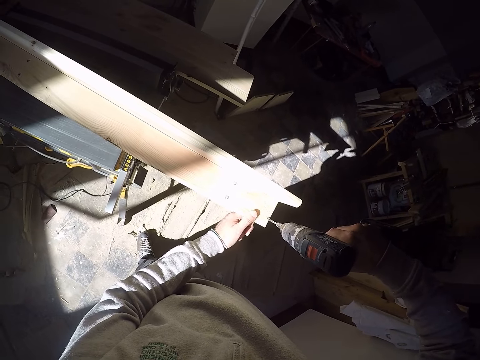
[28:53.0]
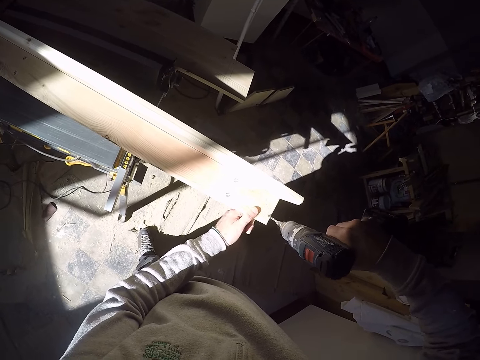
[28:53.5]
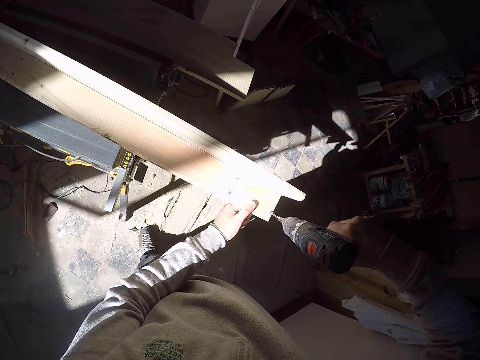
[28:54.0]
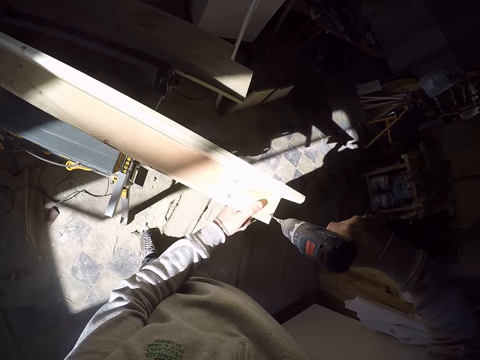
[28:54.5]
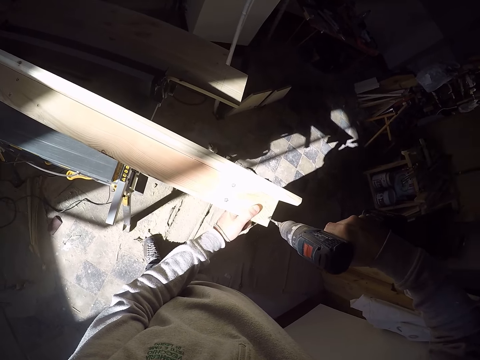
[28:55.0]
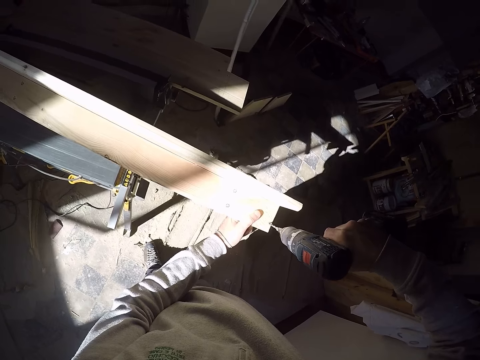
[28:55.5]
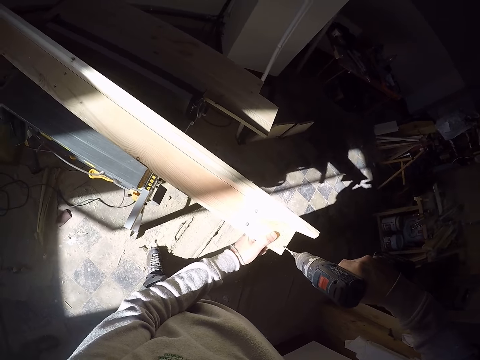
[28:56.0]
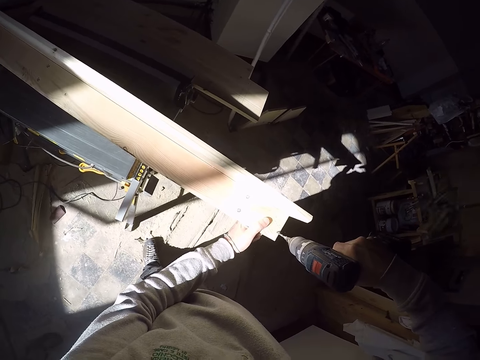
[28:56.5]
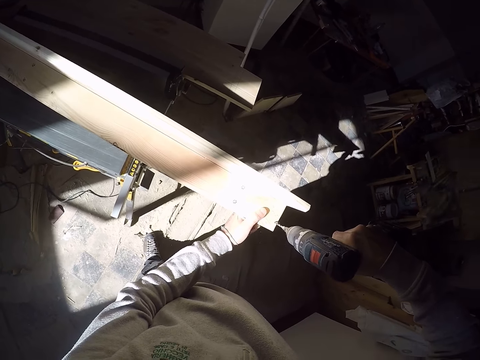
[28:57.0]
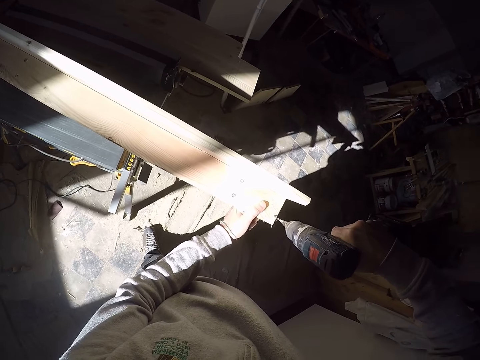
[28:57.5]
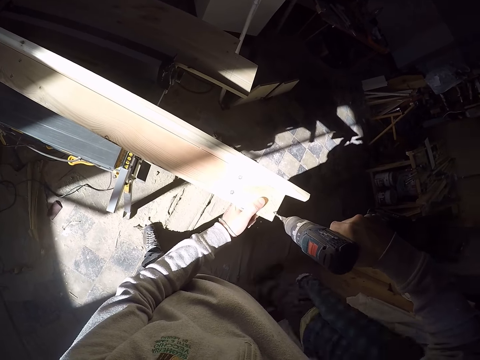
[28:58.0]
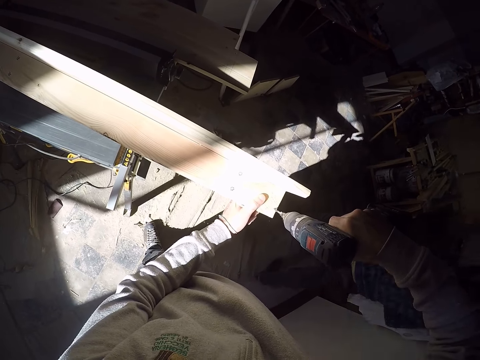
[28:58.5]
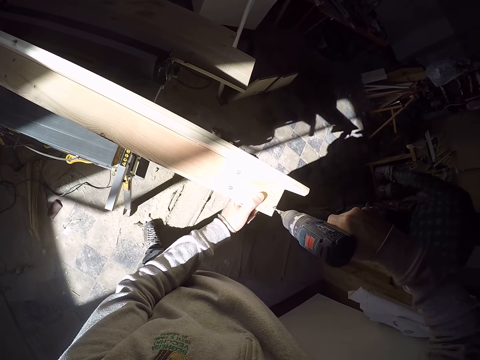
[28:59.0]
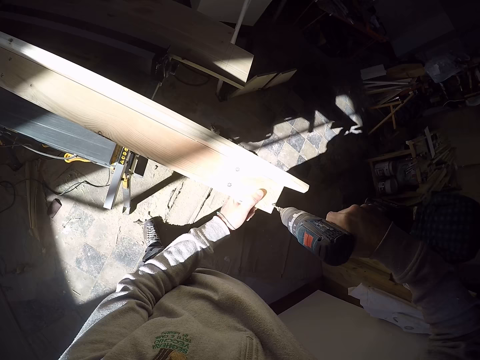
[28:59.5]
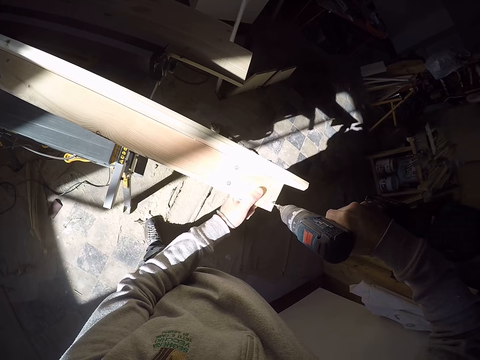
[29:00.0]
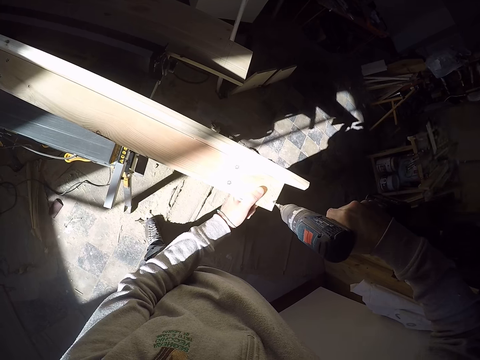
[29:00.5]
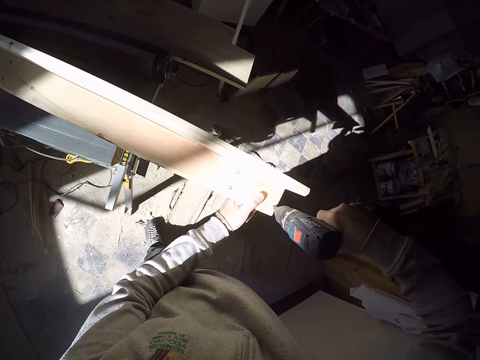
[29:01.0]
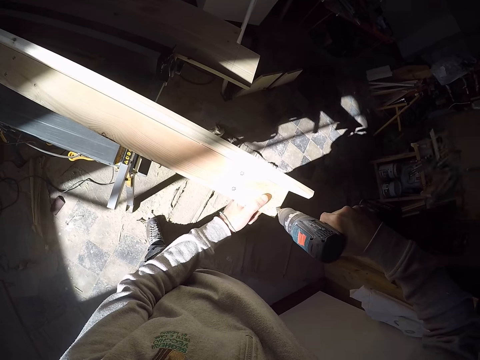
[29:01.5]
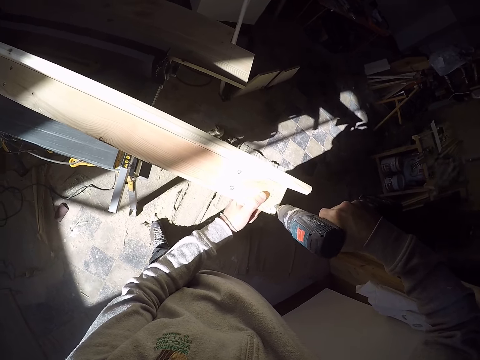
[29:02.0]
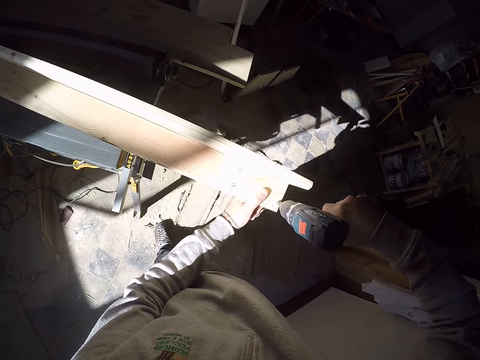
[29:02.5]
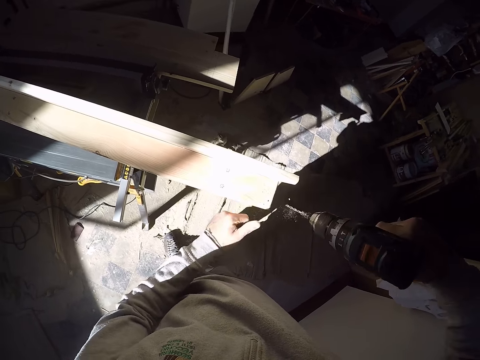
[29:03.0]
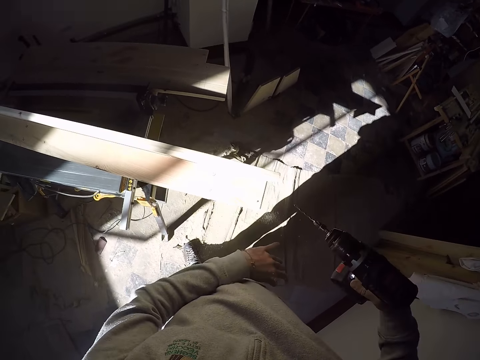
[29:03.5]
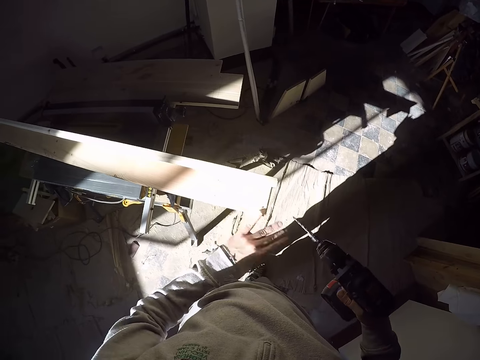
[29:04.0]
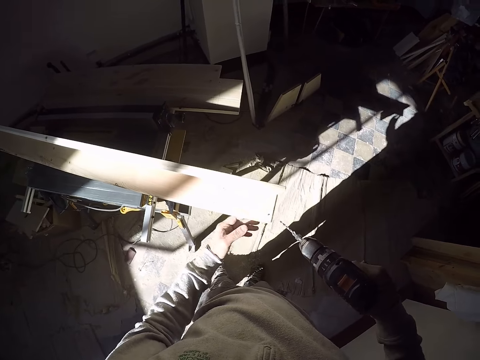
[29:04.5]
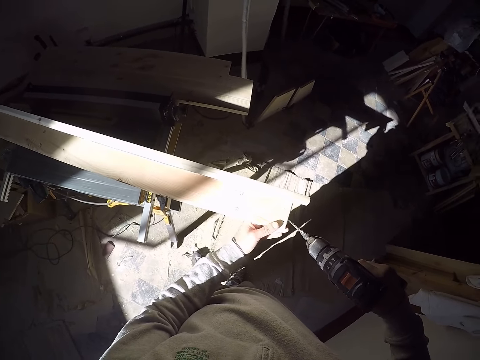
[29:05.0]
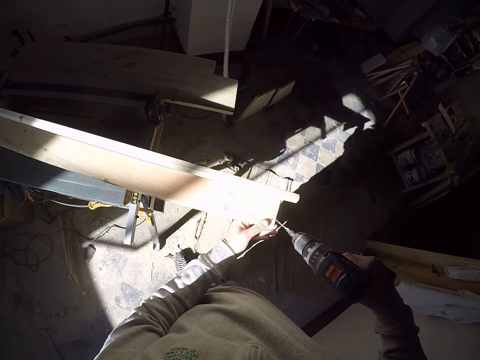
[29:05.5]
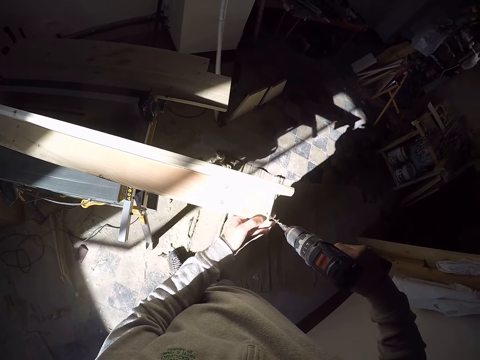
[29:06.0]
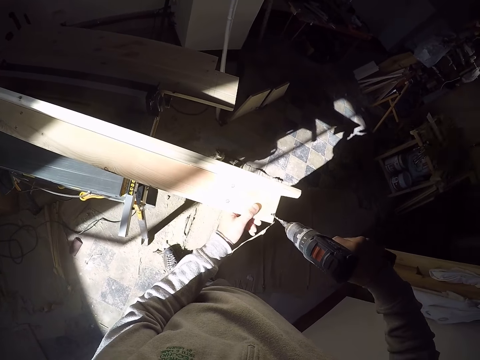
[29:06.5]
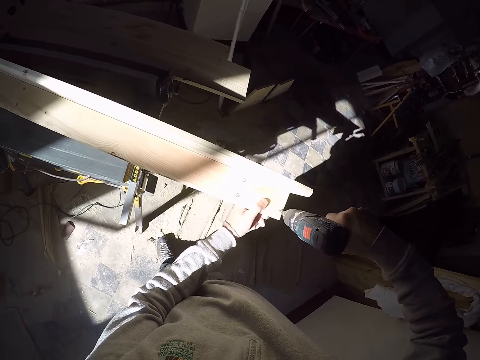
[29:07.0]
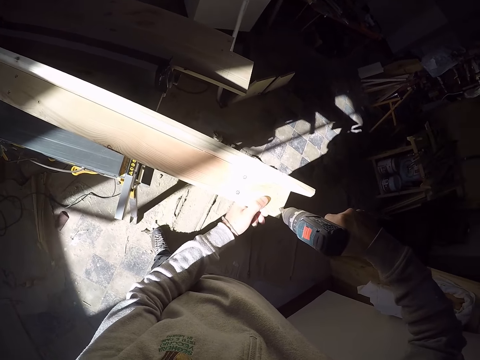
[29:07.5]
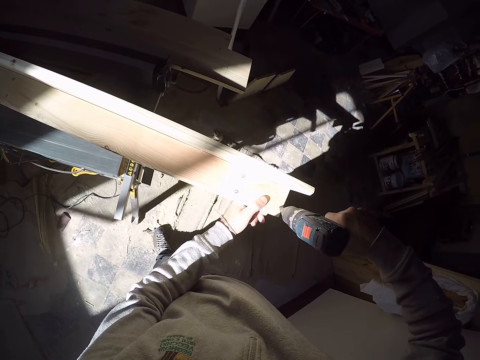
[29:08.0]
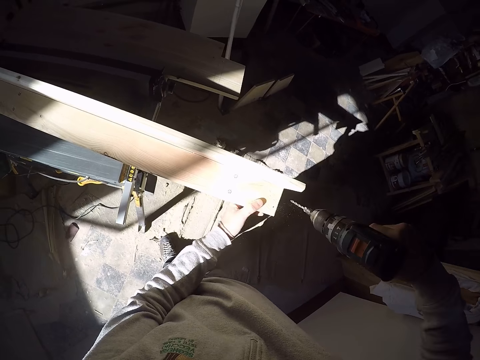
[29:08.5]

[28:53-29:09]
The camera wearer moves the hand on the plank. A man walks towards the table. The camera wearer dusts the wood with his left hand. He screws the wood with a screwing machine in his right hand.

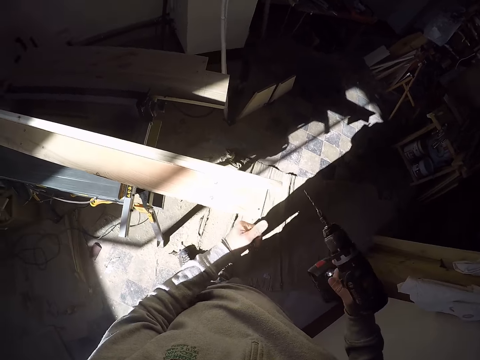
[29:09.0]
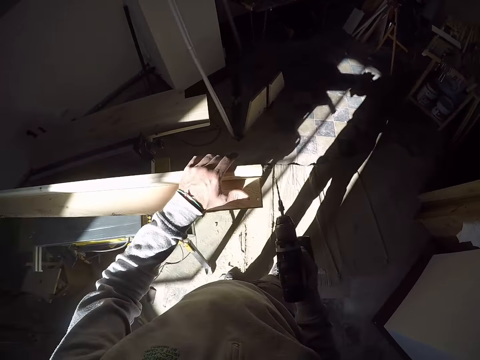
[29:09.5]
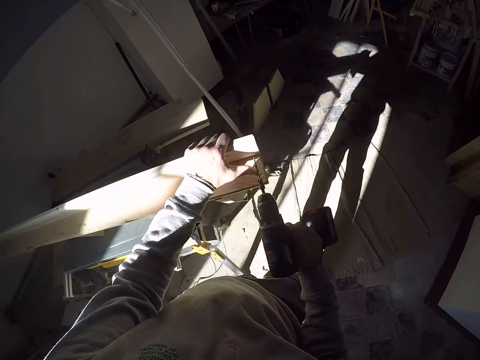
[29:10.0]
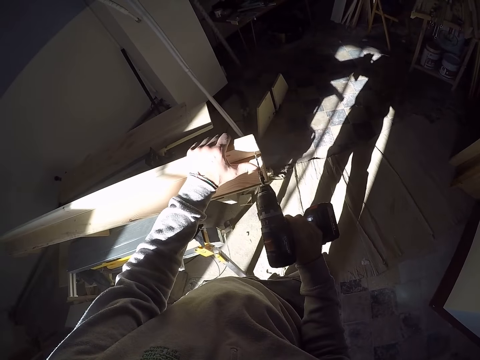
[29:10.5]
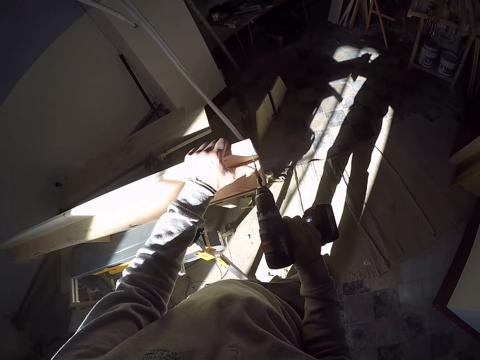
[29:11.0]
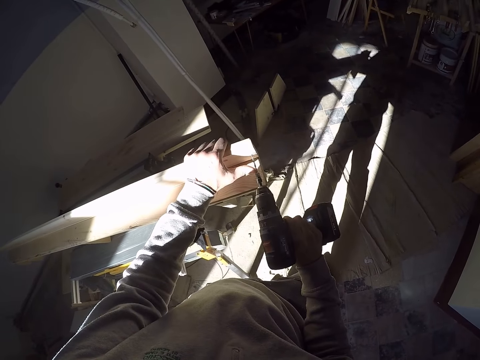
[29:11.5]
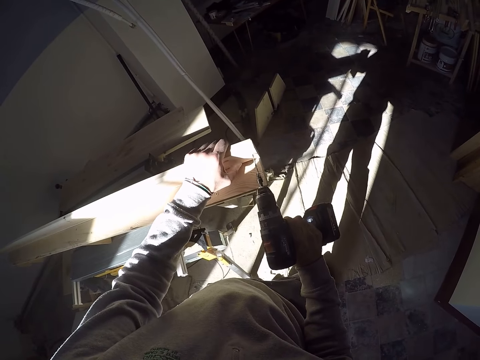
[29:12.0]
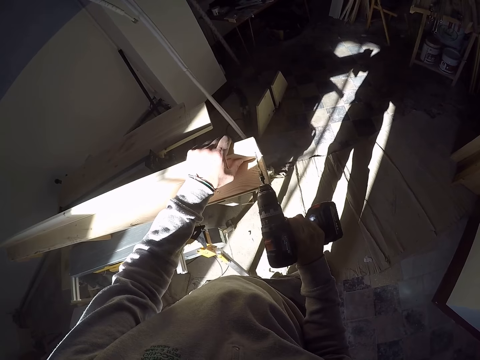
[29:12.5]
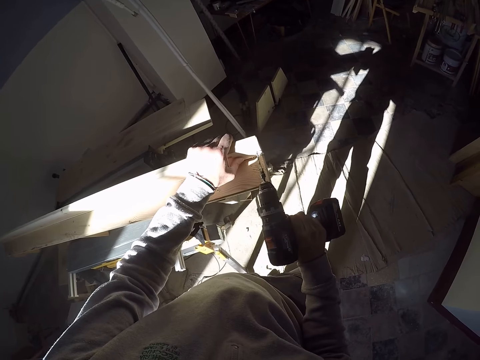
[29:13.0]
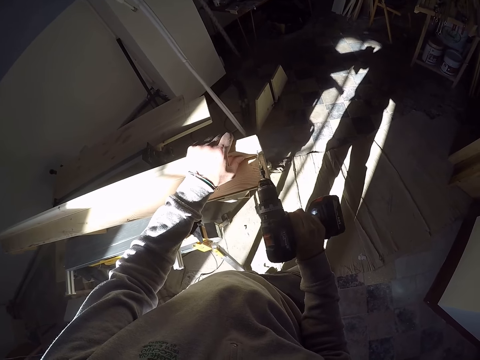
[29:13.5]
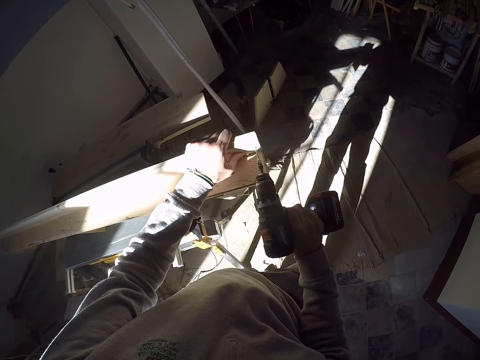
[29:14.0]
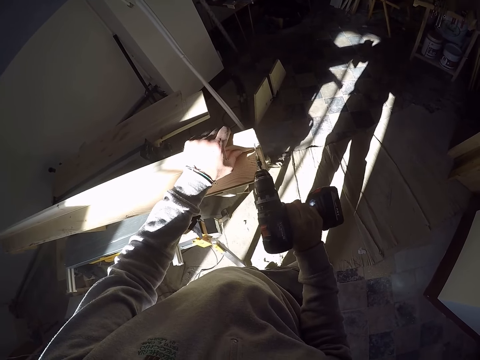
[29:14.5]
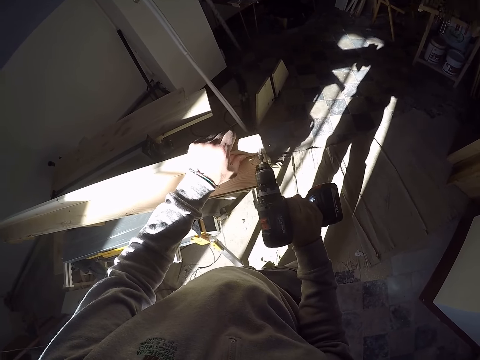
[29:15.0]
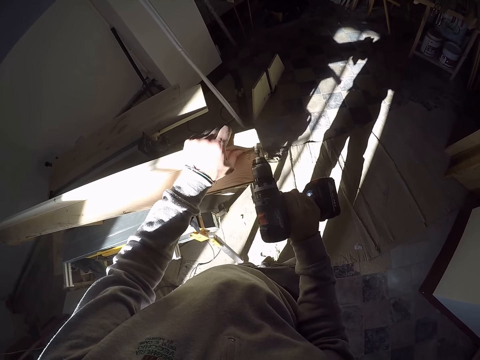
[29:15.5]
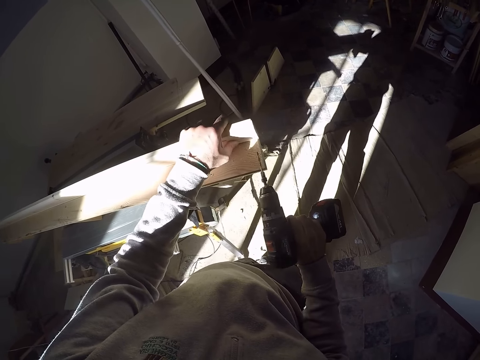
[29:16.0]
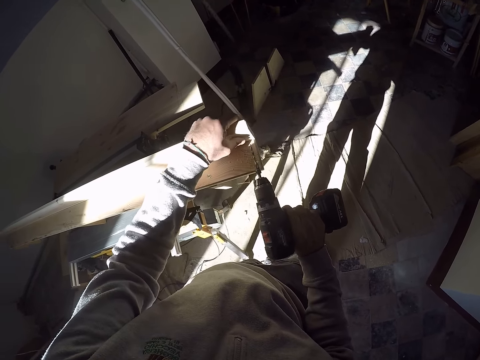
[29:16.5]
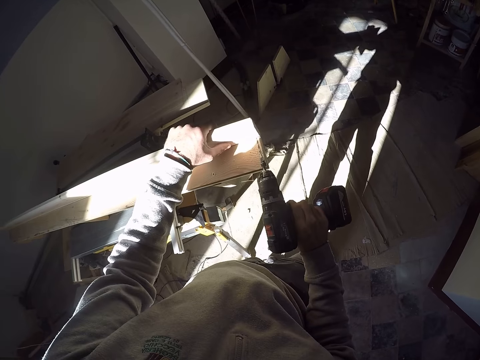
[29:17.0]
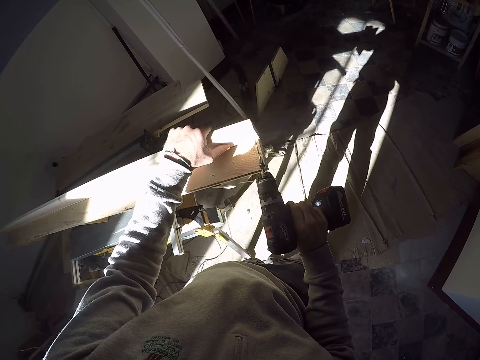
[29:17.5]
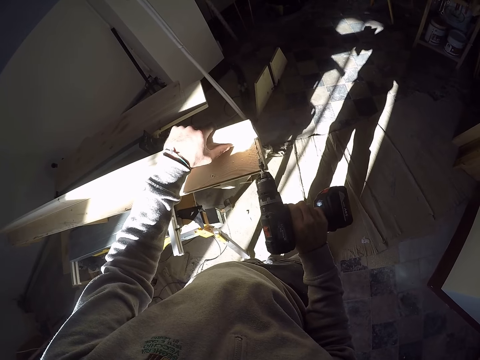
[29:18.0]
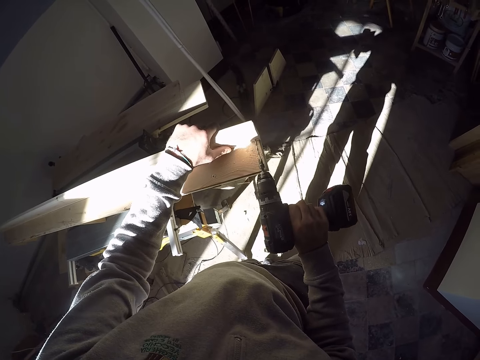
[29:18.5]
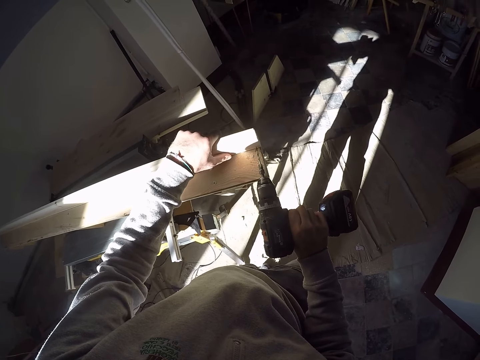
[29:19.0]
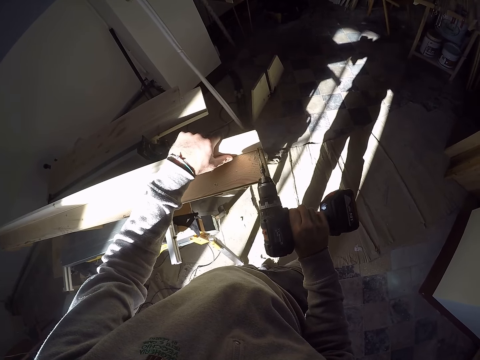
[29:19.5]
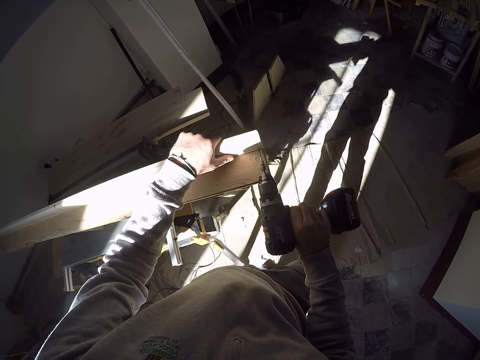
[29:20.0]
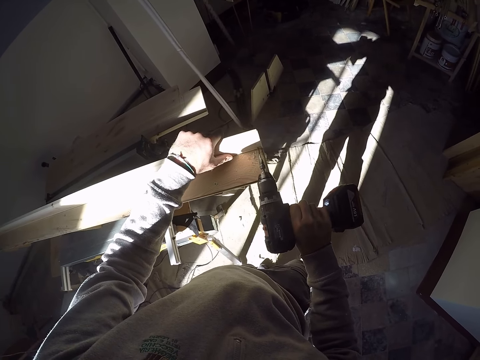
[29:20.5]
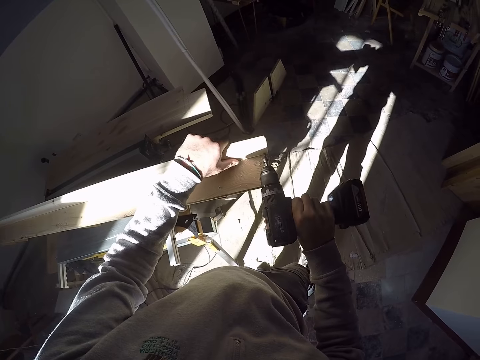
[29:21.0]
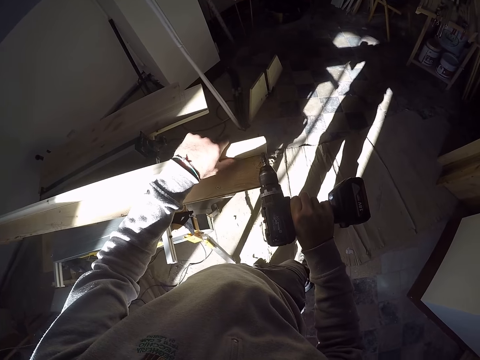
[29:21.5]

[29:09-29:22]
The camera wearer holds the plank to the edge. They drill the plank. They move the hand on the plank. They drill the plank.
